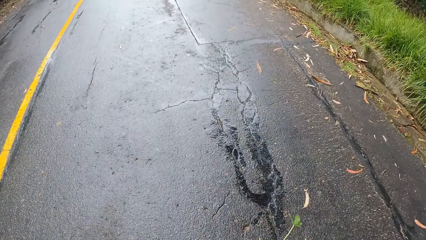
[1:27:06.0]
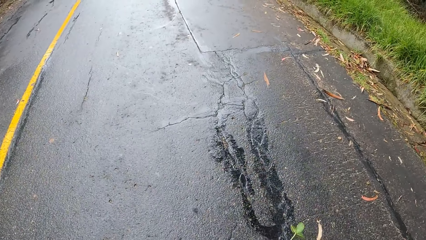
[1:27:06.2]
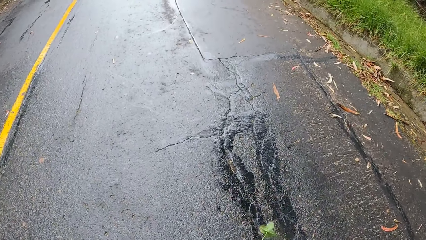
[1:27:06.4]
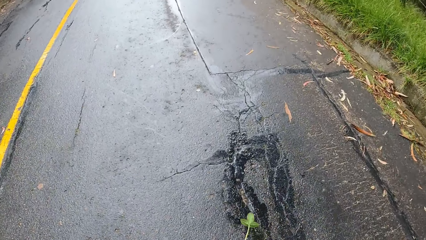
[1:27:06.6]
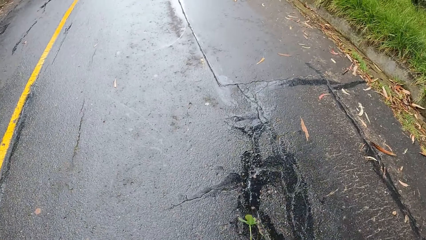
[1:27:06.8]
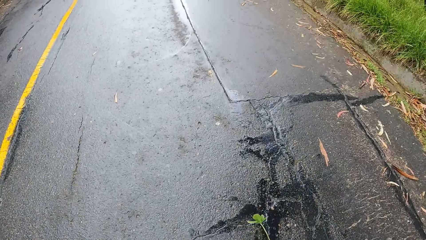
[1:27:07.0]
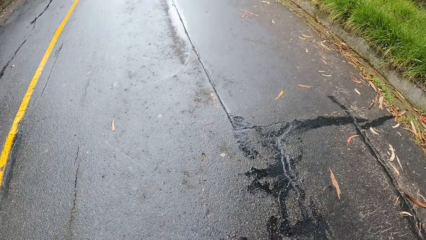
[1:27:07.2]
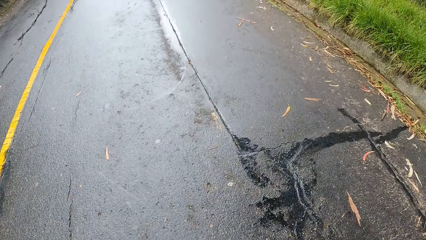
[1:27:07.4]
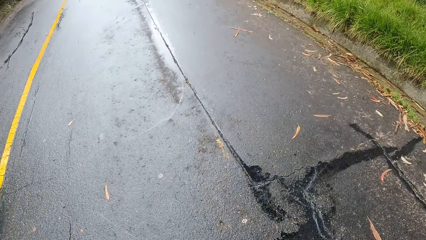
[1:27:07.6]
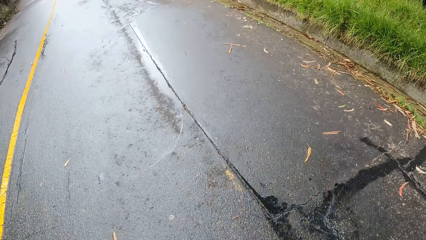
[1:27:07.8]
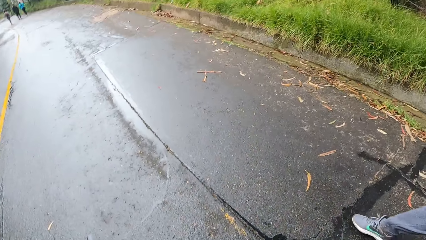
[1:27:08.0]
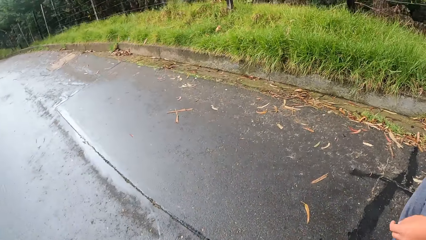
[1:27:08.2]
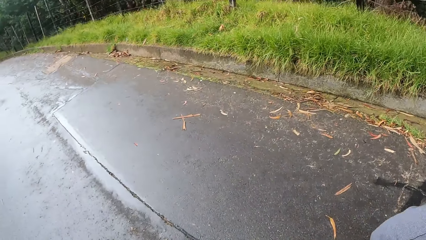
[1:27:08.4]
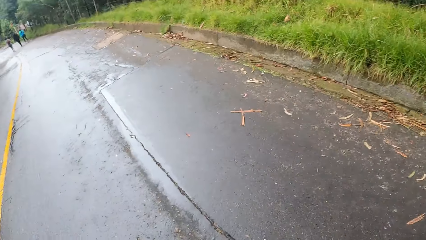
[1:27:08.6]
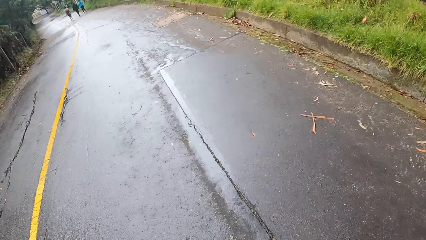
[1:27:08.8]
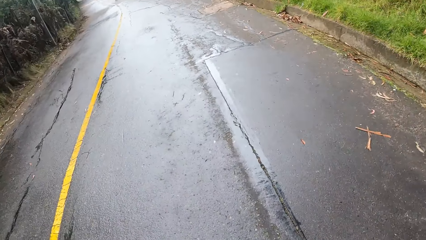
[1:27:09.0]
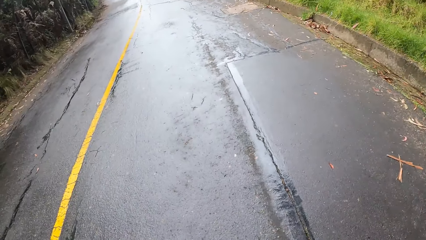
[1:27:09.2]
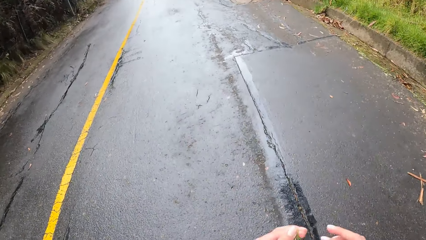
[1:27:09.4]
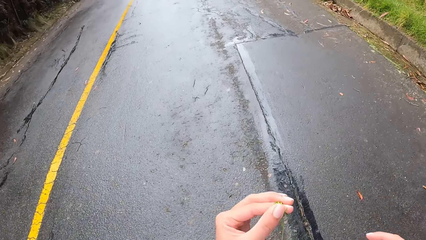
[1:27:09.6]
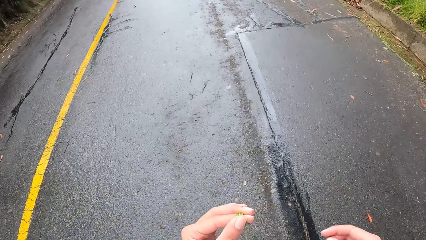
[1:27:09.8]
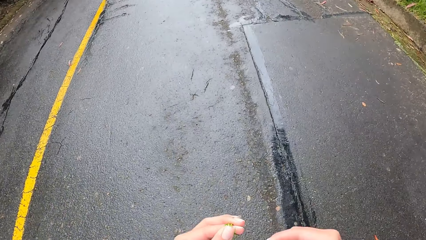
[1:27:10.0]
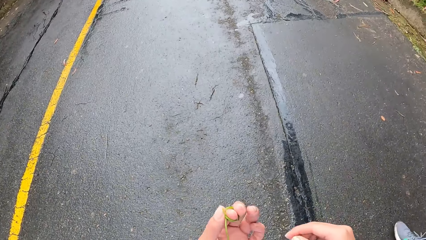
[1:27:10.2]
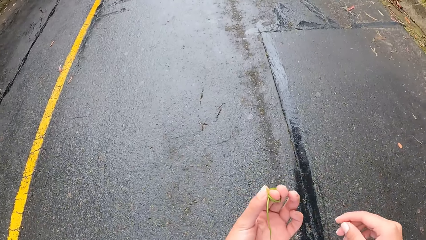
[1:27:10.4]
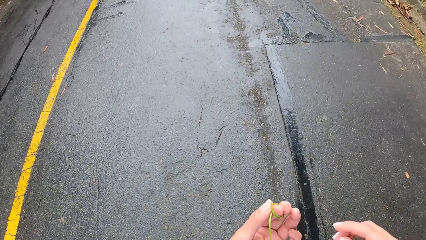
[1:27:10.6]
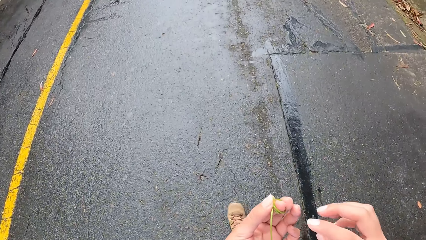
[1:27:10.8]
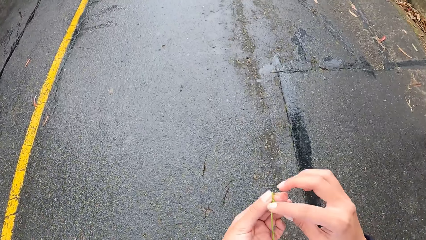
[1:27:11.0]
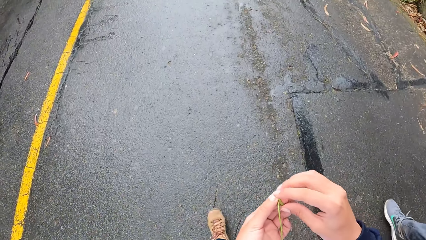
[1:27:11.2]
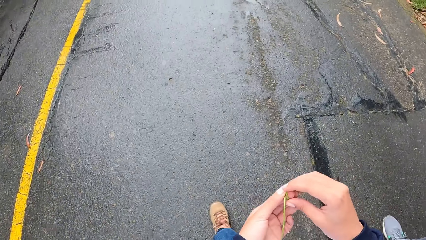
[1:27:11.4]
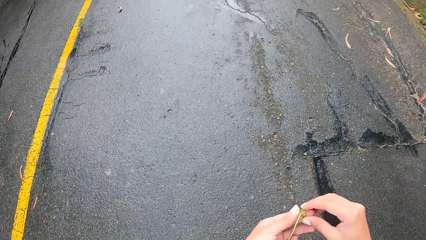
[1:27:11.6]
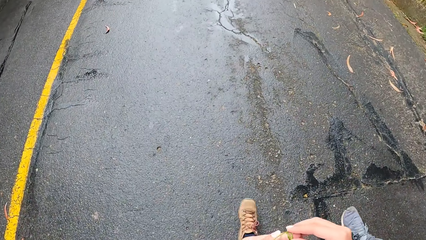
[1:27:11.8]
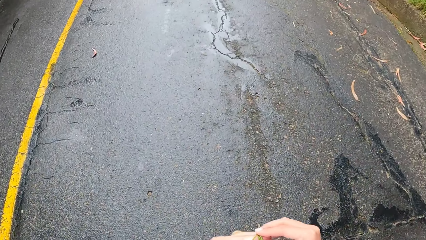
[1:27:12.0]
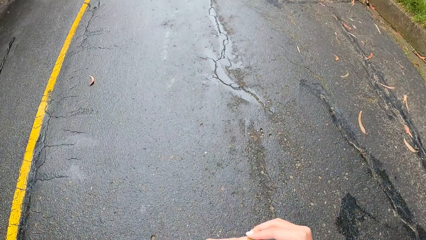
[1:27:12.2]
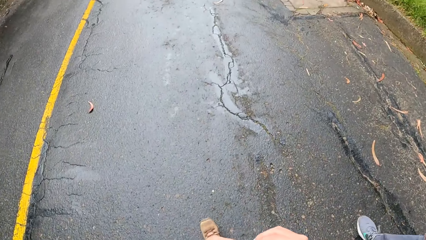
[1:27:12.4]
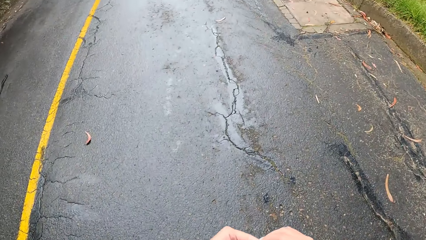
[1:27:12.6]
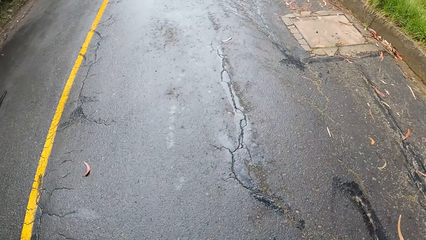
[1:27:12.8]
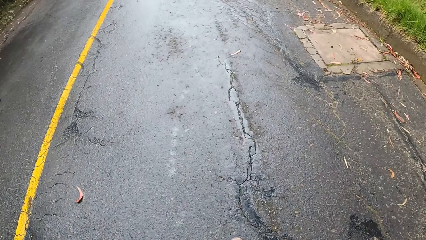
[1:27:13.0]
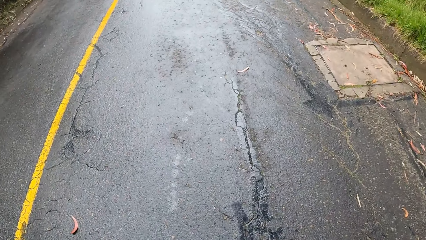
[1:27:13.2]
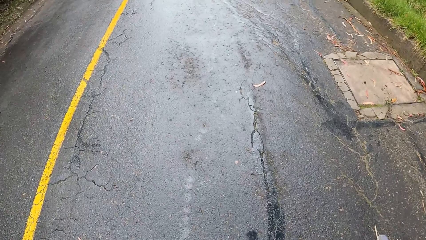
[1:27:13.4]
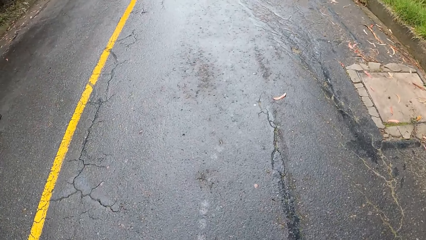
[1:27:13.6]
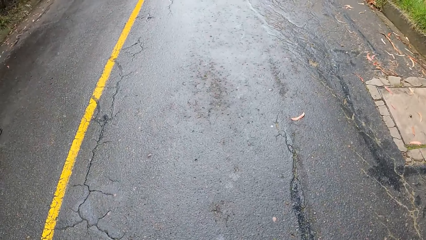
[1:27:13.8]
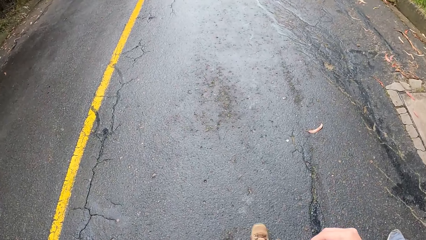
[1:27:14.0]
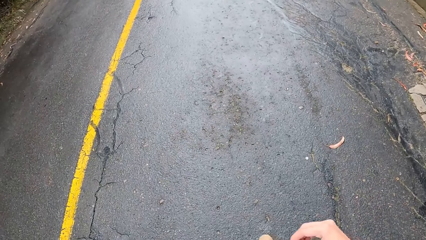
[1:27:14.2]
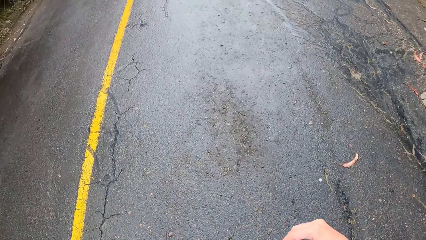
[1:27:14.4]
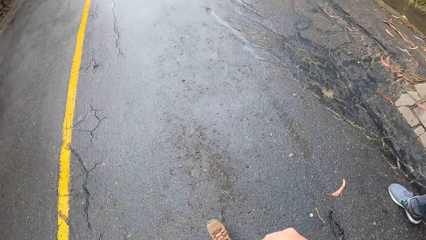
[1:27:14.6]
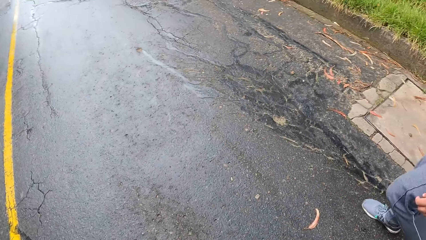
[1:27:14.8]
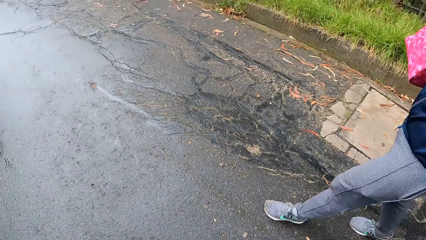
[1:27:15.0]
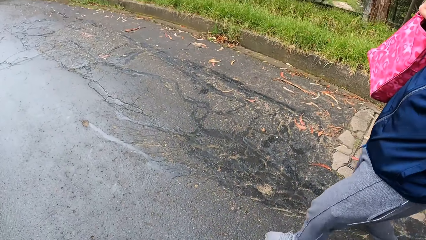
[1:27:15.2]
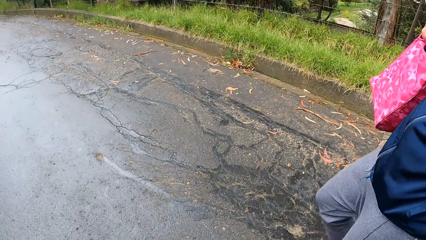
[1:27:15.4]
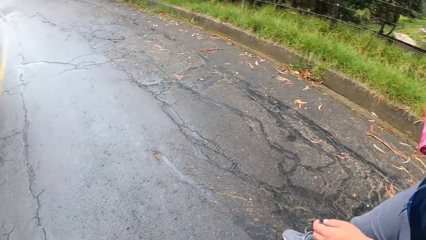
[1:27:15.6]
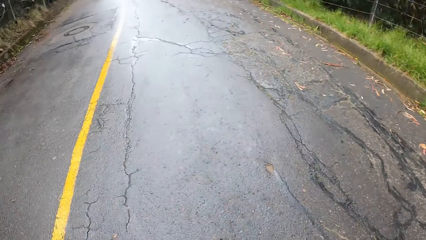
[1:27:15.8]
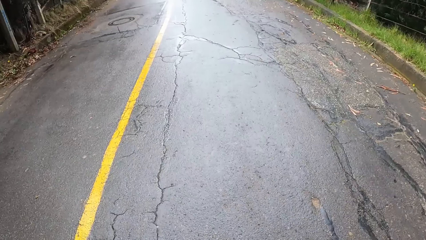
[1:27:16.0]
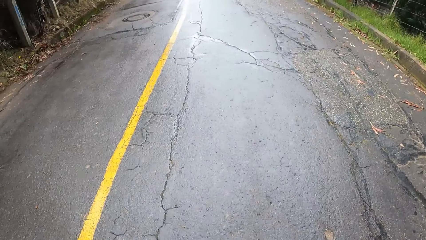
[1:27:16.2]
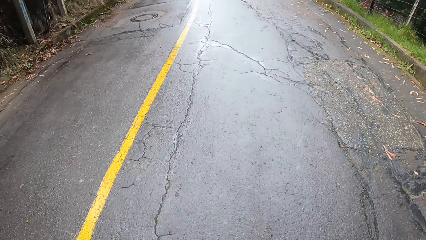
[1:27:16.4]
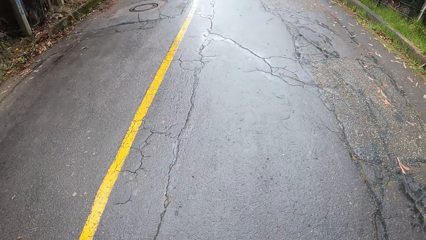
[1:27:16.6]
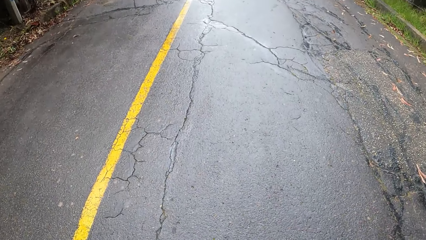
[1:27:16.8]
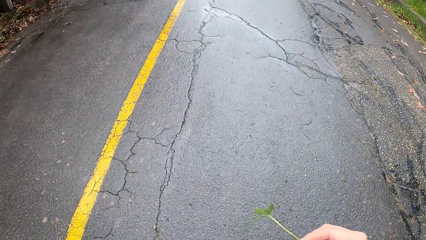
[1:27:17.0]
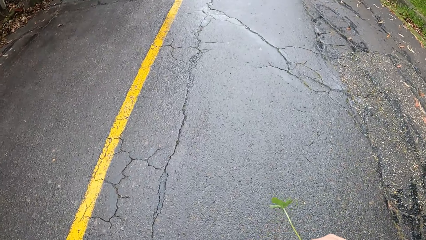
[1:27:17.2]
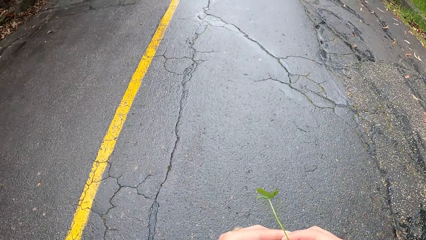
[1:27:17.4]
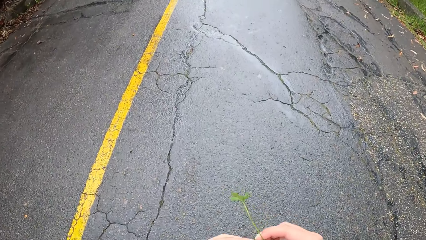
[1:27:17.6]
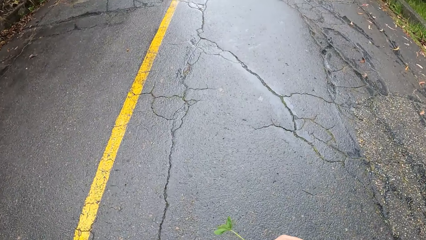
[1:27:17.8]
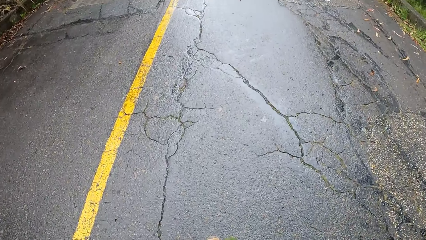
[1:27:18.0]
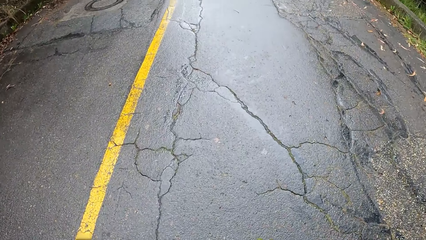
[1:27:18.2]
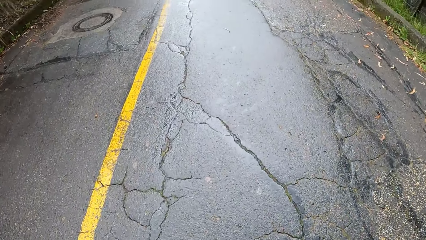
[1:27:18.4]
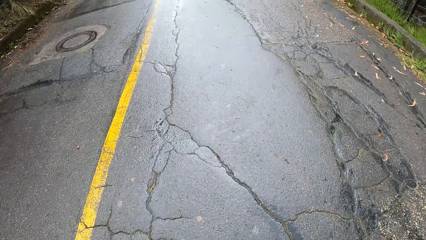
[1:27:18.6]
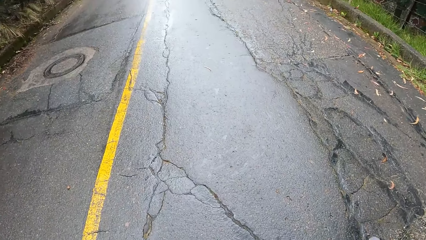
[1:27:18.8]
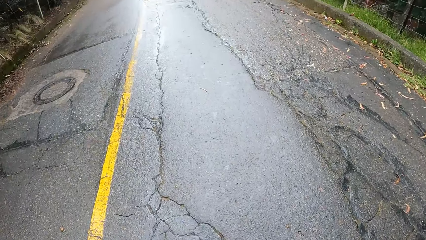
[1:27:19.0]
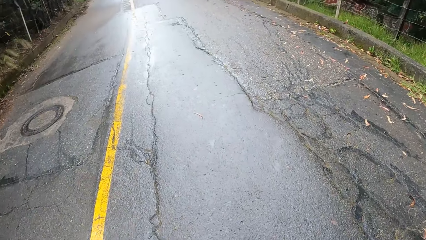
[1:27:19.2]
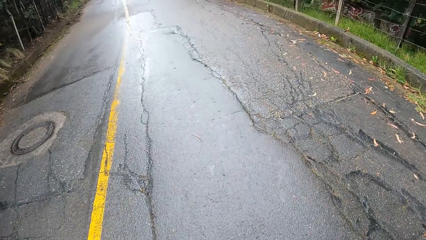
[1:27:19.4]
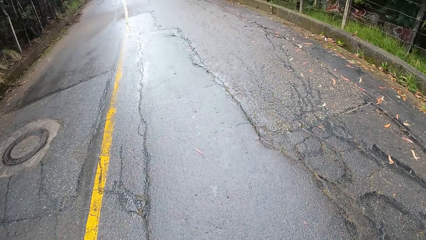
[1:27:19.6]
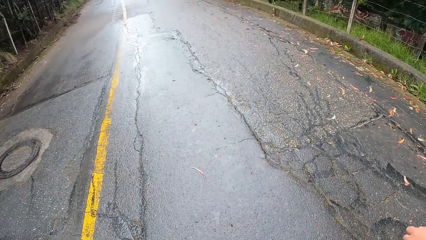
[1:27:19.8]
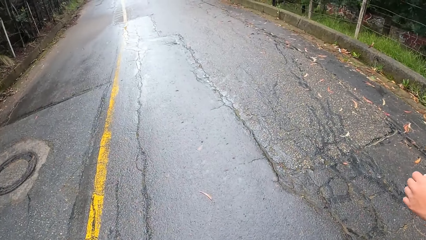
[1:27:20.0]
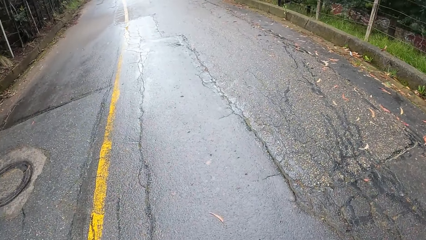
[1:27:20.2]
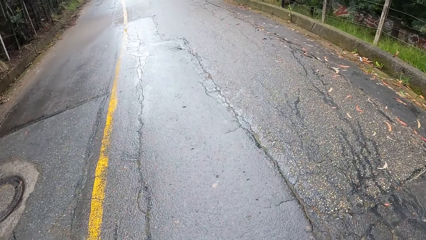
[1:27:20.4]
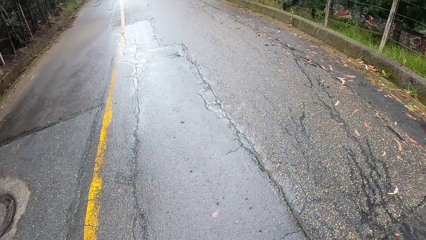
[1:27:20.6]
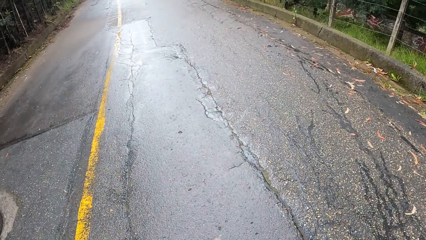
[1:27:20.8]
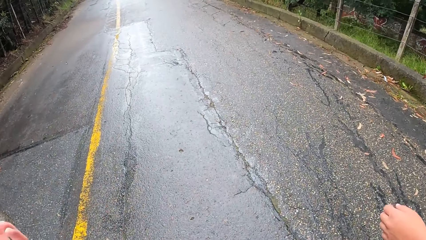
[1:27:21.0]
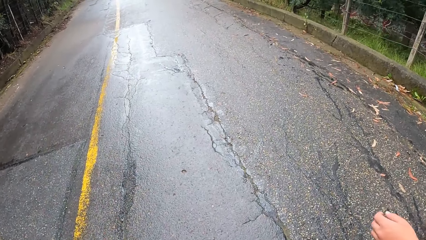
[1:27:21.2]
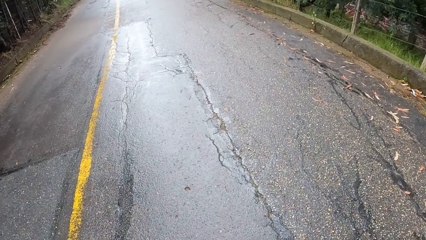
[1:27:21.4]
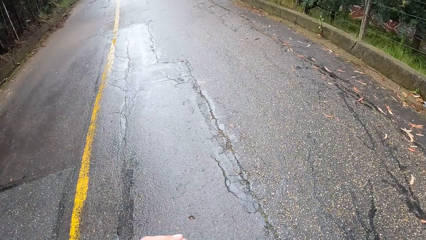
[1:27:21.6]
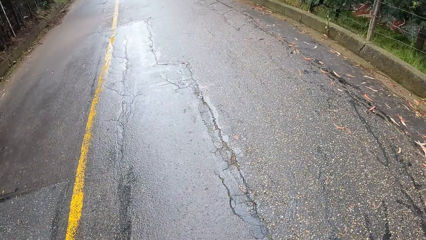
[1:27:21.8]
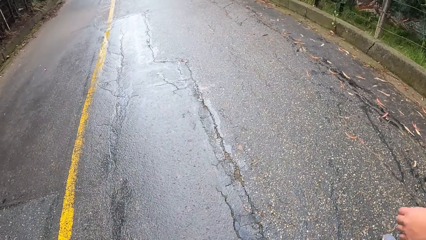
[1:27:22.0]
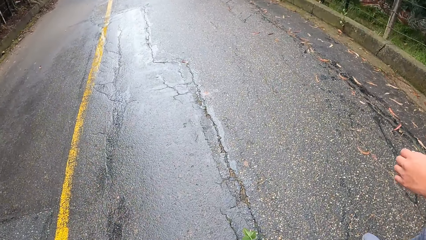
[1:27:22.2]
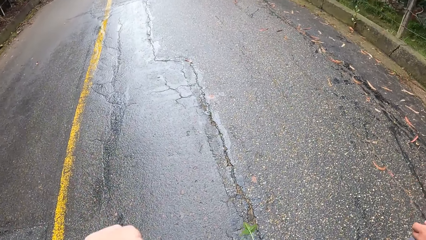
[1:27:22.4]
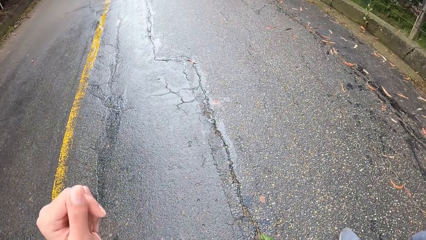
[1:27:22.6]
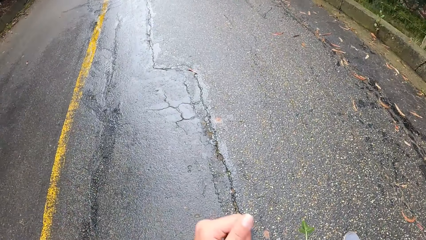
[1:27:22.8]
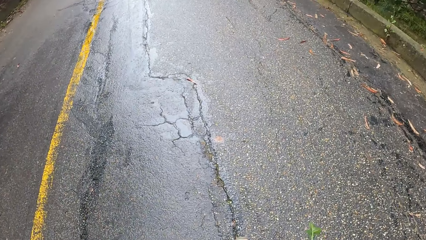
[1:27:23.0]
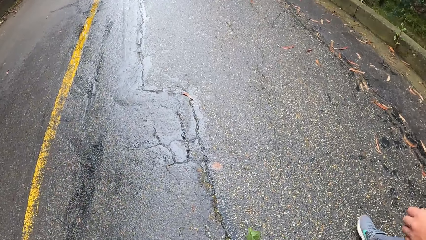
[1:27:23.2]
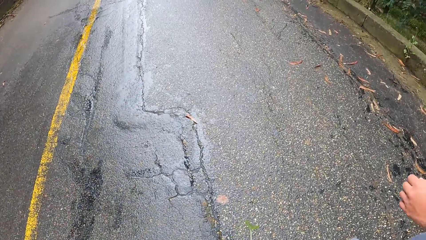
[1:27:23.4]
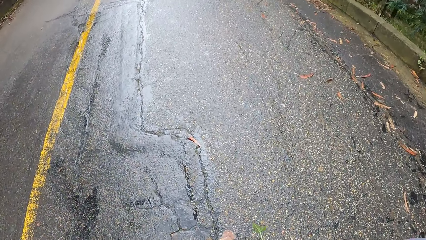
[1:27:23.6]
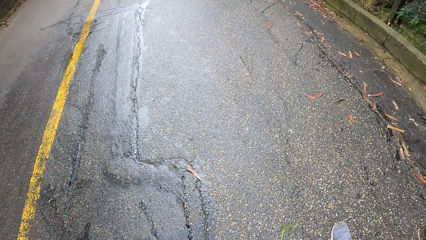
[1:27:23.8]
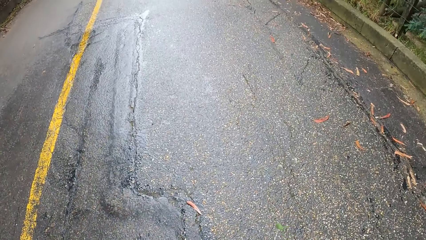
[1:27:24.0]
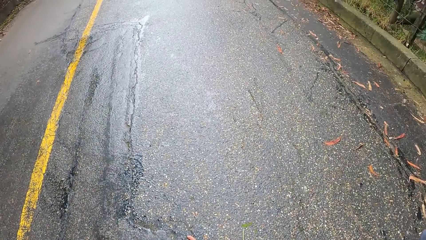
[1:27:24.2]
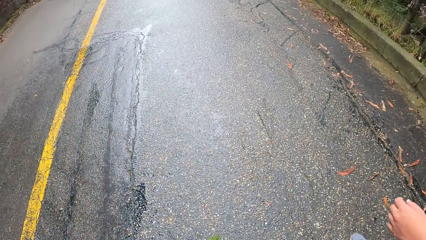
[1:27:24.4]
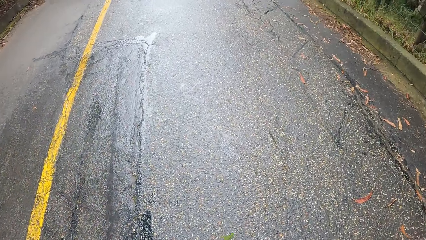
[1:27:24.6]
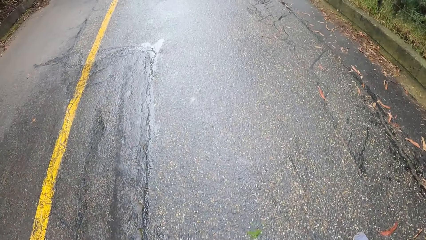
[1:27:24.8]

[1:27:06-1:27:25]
The camera wearer walks on the road. They hold the leaf in her left hand. They adjust the leaf on his hand. They walk on the road.
